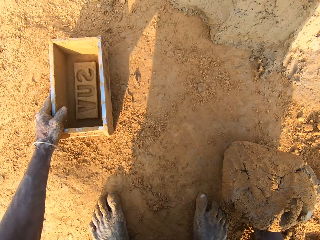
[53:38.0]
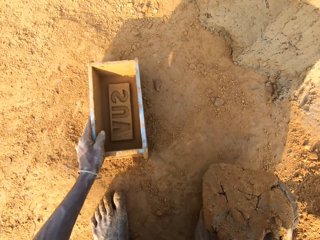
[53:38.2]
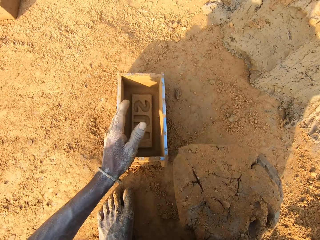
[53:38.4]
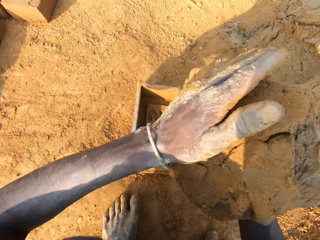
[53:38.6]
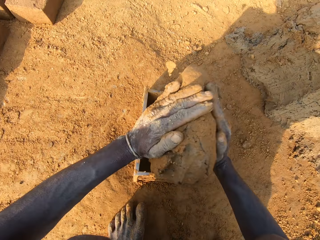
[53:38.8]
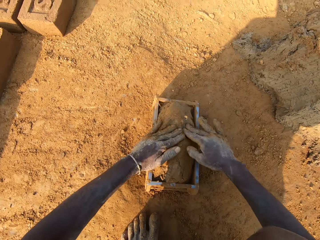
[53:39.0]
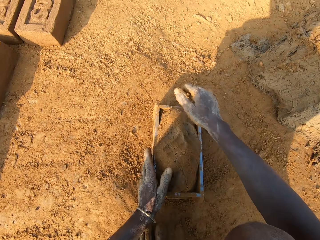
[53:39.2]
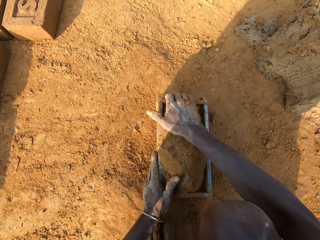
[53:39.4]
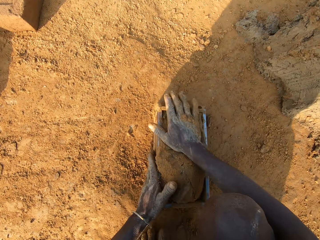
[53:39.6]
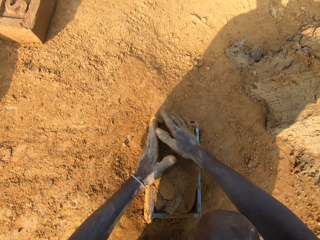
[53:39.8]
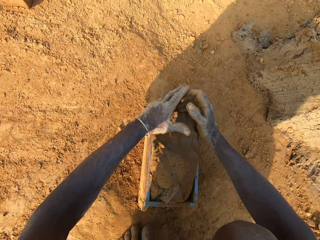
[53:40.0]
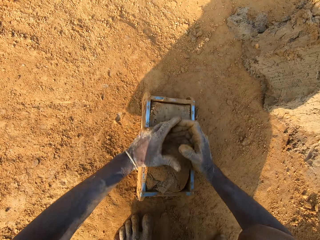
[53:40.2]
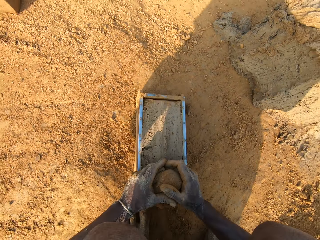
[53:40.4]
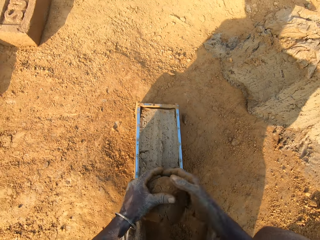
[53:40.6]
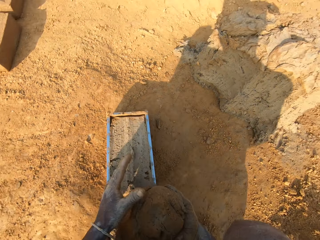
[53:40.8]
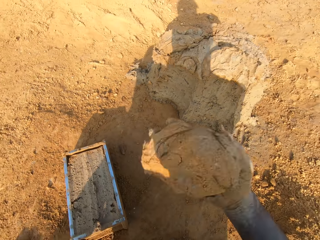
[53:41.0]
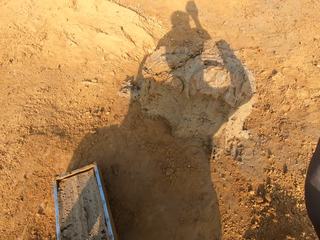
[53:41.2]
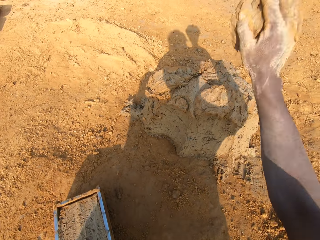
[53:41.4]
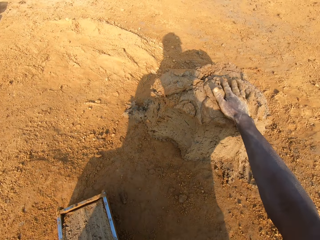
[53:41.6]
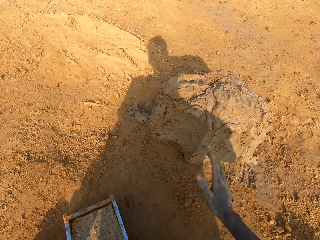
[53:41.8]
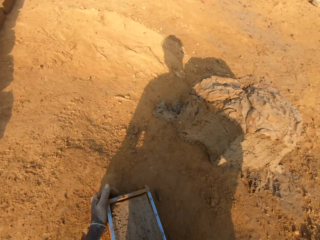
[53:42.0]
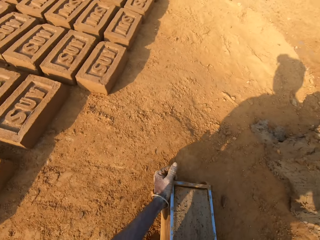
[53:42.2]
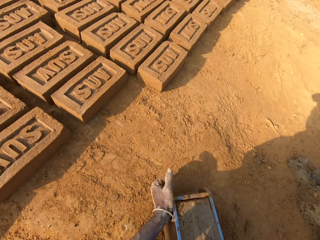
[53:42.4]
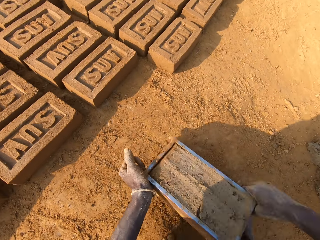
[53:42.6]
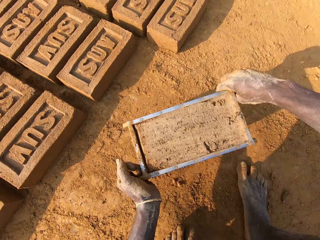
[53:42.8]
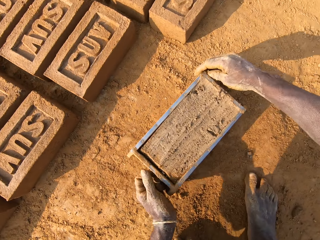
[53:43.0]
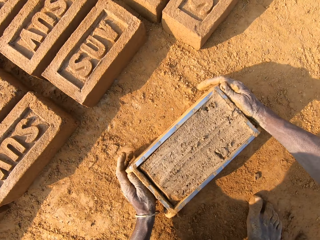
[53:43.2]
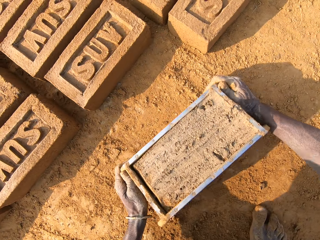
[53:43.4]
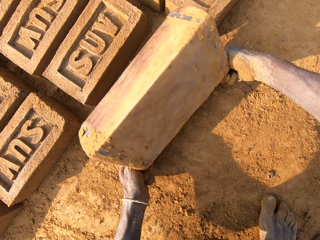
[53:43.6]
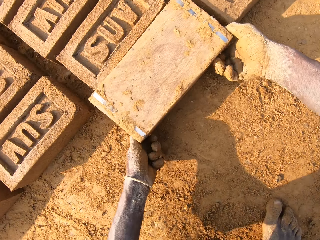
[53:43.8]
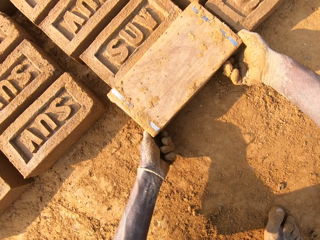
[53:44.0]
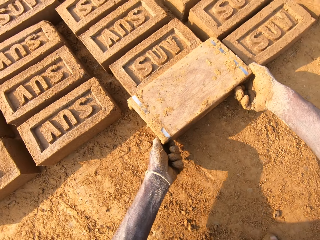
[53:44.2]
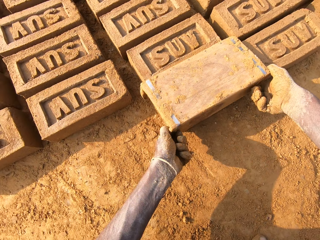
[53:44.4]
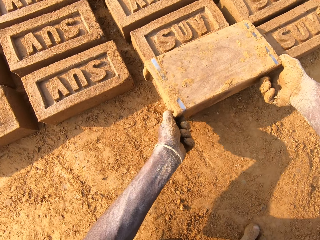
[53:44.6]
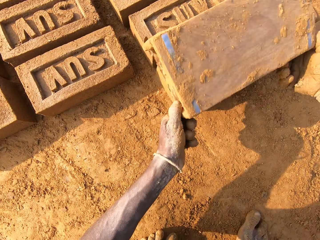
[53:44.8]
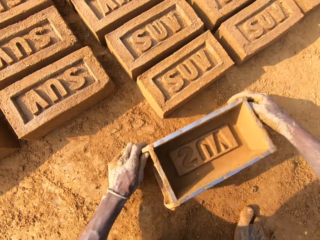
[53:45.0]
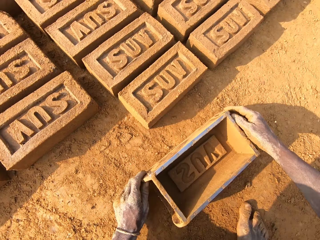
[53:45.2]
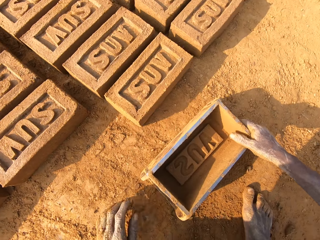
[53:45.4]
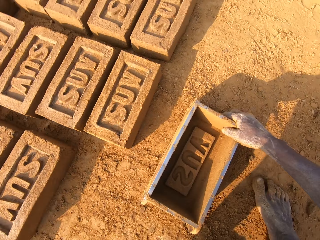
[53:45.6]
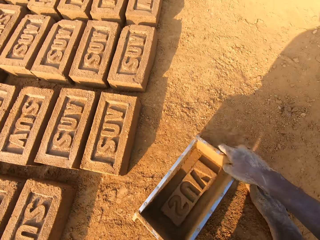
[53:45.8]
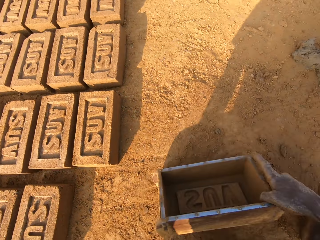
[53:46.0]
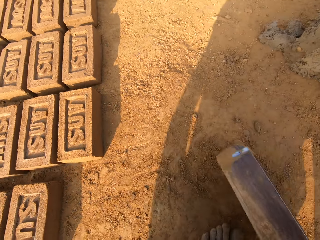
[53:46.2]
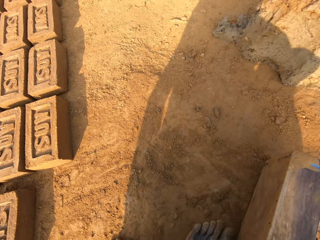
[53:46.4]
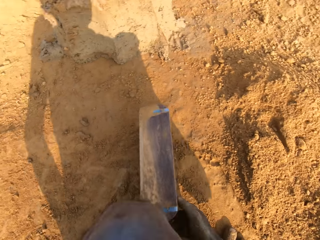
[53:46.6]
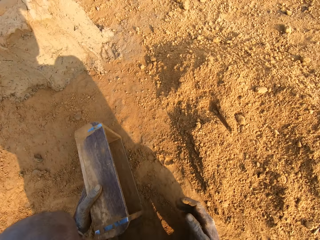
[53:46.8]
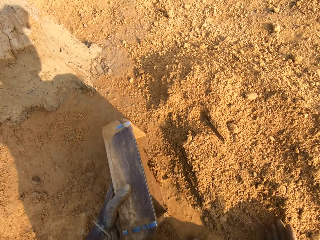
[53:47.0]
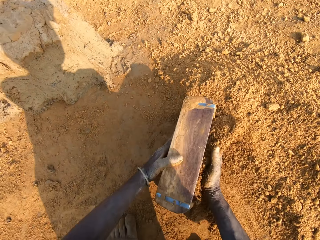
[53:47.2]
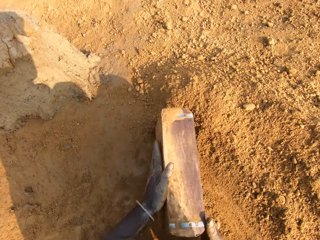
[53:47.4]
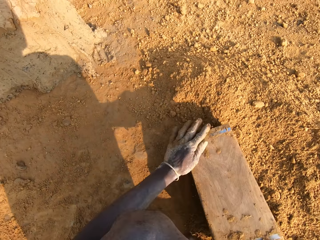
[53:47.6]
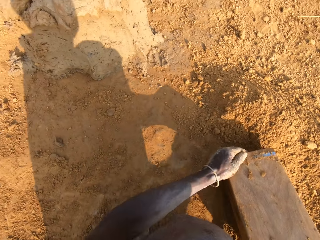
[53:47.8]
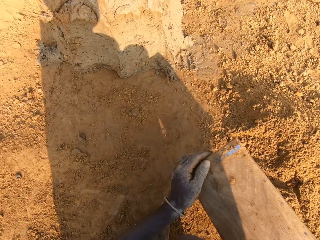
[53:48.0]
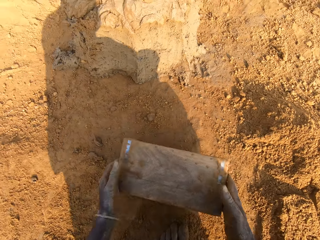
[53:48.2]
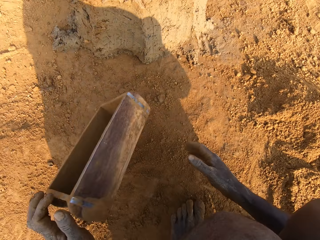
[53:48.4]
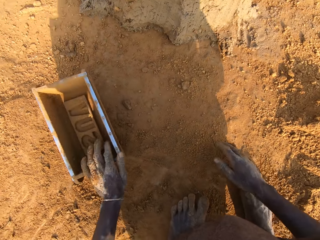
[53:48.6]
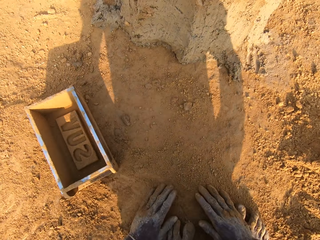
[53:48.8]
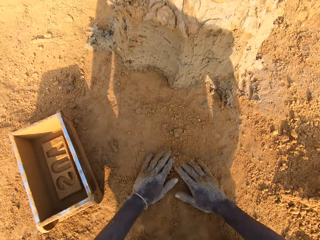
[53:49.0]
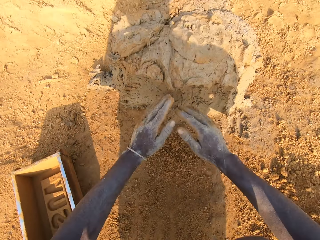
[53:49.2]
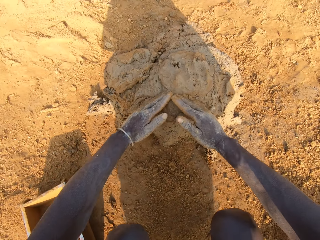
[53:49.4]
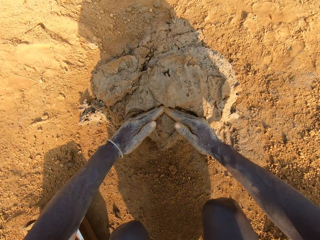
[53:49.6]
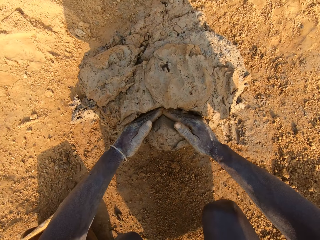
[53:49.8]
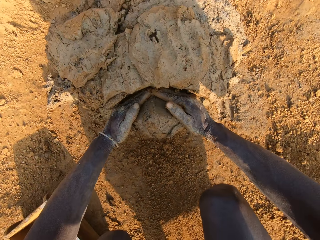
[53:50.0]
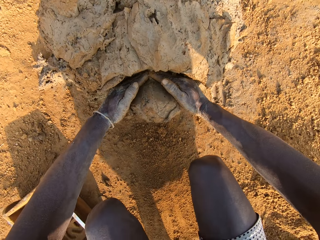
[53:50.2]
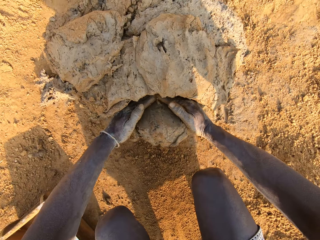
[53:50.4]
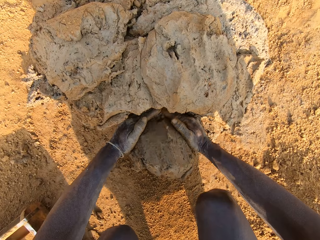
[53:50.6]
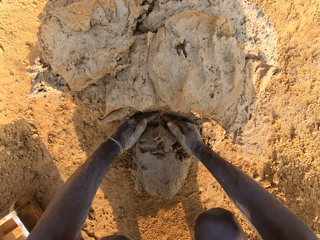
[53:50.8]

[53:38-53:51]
The camera wearer lifts the mud roll. He moves the brick mold closer with his left hand. He loads the mortar into the brick mold. He levels the mud. He scrapes mortar from the brick mold with his hands. He drops the portion of mortar in his hands on the heap of mortar. He moves the brick mold closer to the bricks aligned on the ground. He puts down the brick mold. He flips the brick mold upside down. He lays the brick. He removes the brick mold from the brick. He puts down the brick mold. He moves to the sandy area. He packs sand or soil into the brick mold. He pours the sand in the brick mold on the ground. He puts the brick mold on the ground. He slides his hands on the ground. He spreads the soil. He cuts out a portion of mortar from the heap of mortar with his hands.

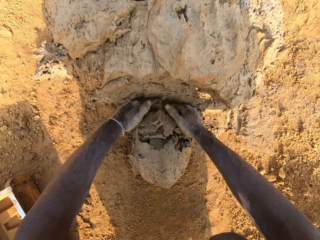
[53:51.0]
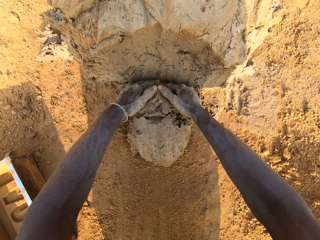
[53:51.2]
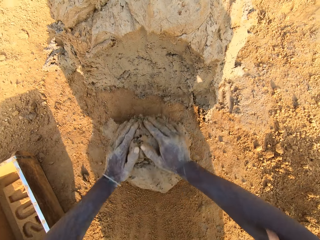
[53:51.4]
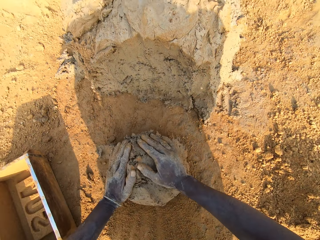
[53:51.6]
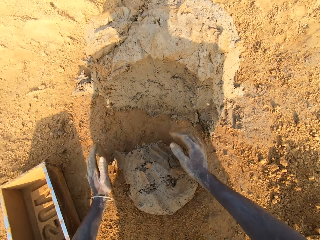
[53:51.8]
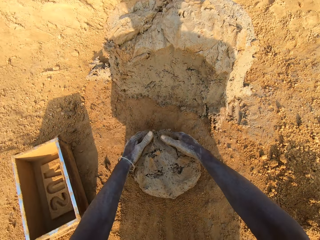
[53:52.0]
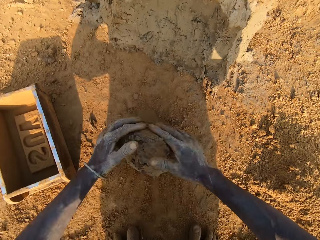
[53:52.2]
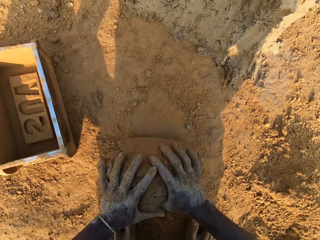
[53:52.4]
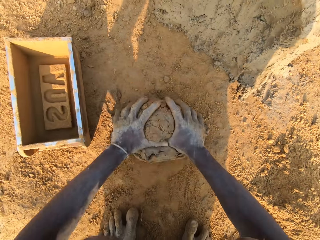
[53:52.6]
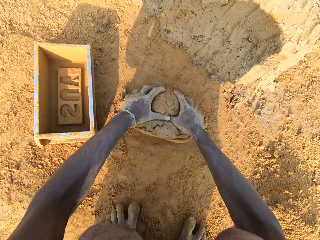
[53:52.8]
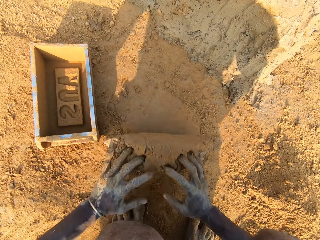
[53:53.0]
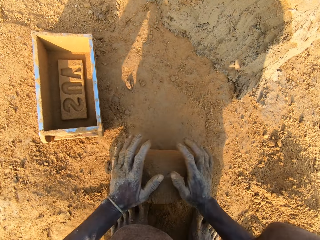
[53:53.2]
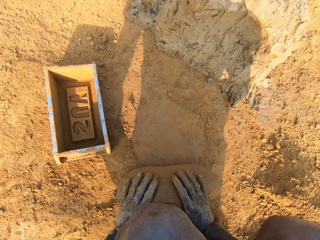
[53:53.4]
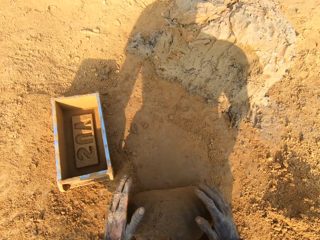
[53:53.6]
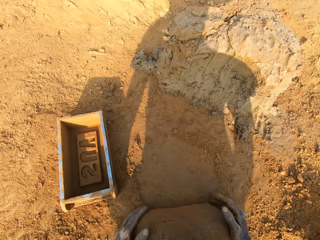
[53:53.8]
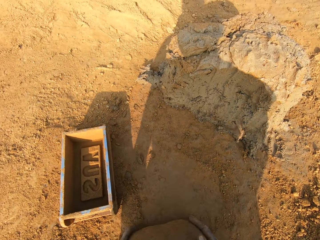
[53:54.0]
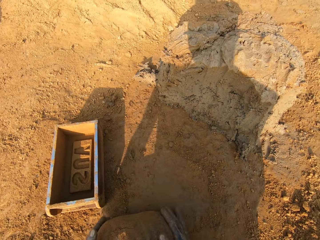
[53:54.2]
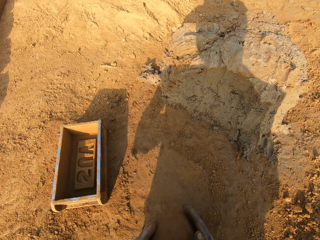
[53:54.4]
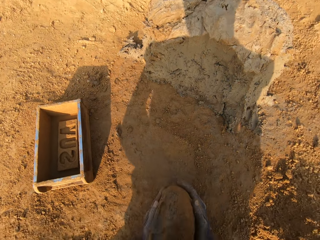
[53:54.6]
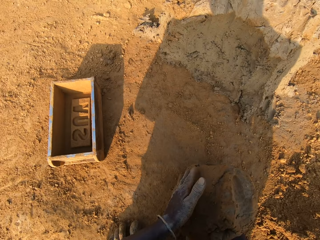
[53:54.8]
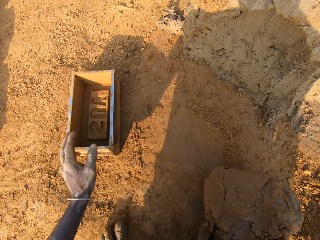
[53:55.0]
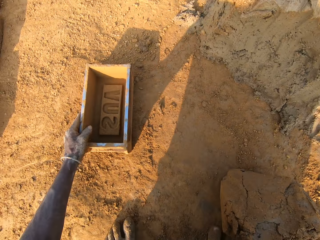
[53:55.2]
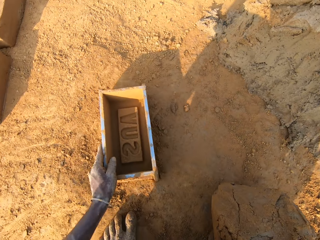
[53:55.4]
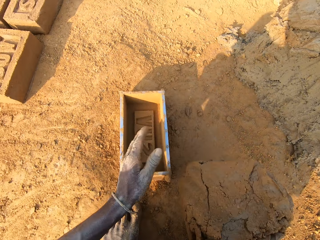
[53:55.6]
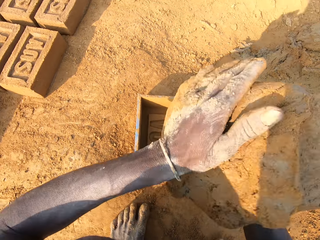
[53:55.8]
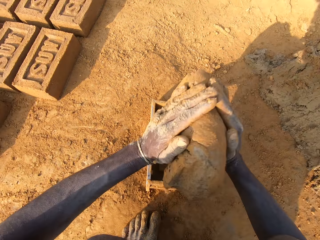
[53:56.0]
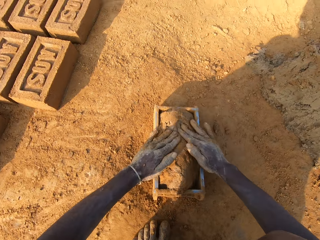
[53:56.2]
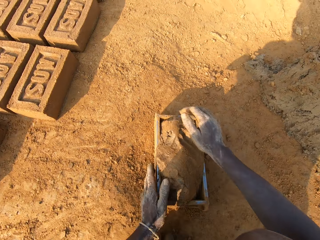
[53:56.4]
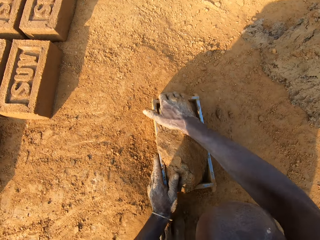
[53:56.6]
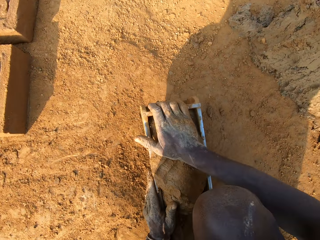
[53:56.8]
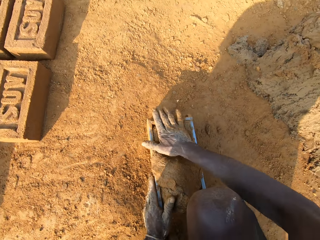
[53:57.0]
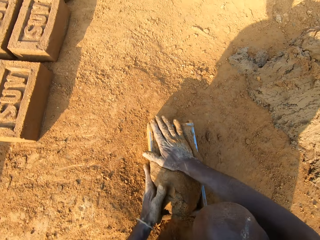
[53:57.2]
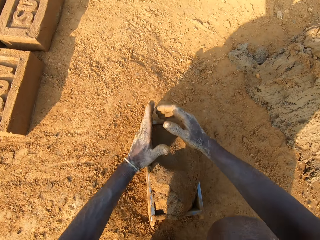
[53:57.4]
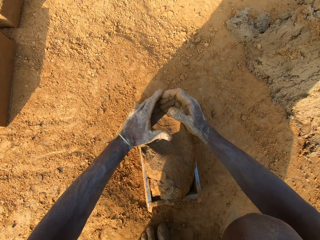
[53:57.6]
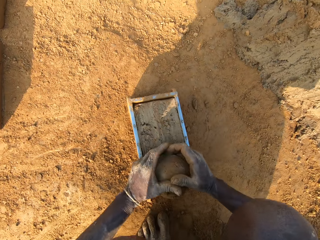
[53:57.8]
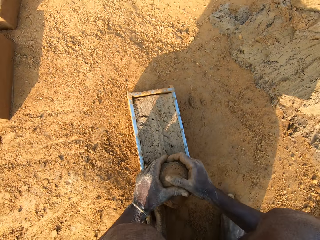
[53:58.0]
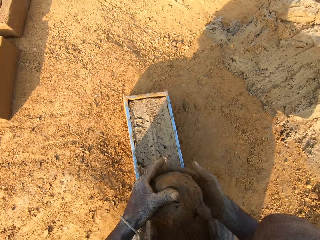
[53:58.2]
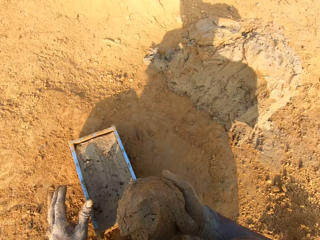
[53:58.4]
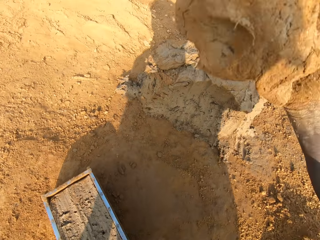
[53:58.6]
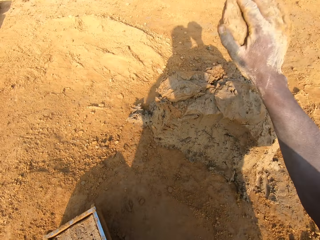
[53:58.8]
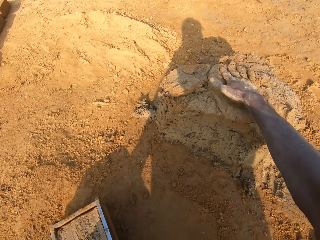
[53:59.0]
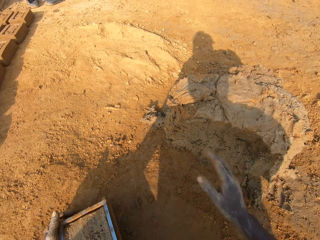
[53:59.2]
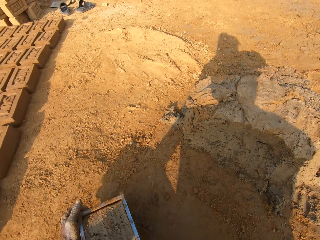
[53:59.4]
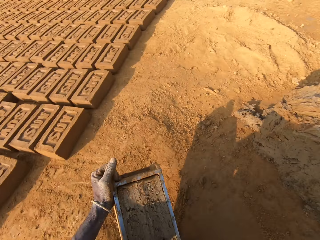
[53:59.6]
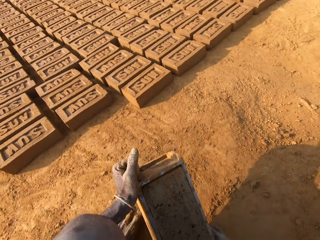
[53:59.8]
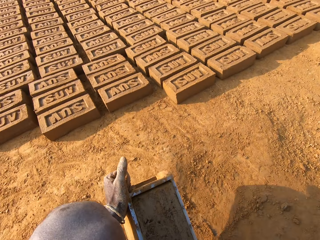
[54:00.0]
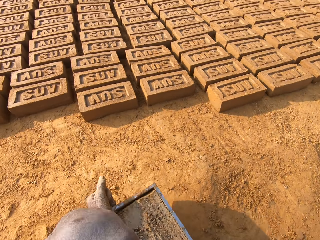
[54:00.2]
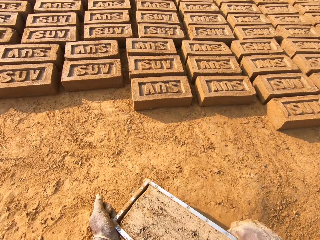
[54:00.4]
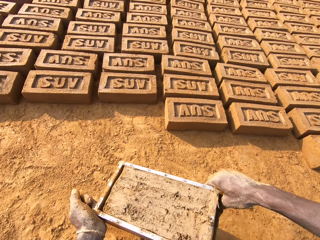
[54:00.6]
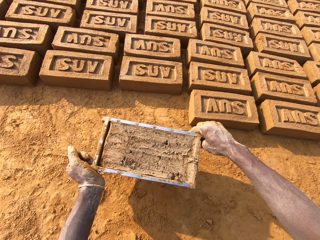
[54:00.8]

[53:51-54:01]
The camera wearer molds the mortar on the ground. He picks up the mud ball. He moves the brick mold closer with his left hand. He loads the mortar into the brick mold. He levels the mud. He scrapes mortar from the brick mold with his hands. He drops the portion of mortar in his hands on the heap of mortar. He moves the brick mold closer to the bricks aligned on the ground.
